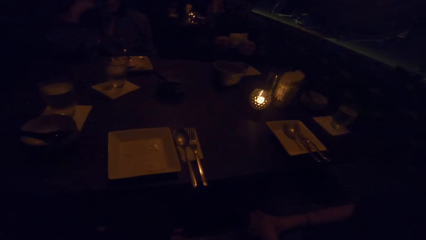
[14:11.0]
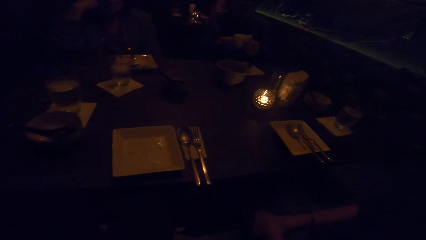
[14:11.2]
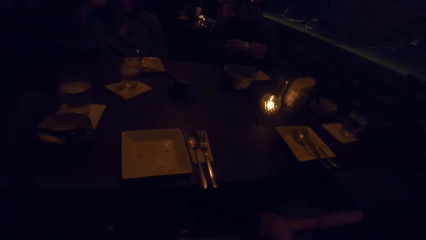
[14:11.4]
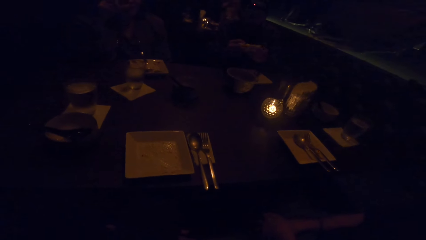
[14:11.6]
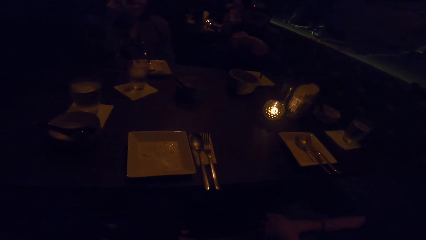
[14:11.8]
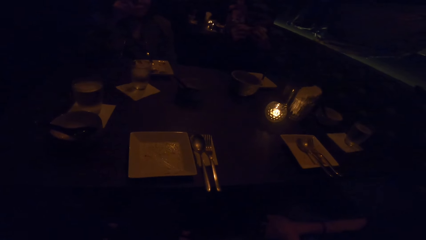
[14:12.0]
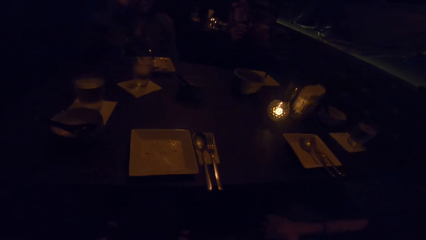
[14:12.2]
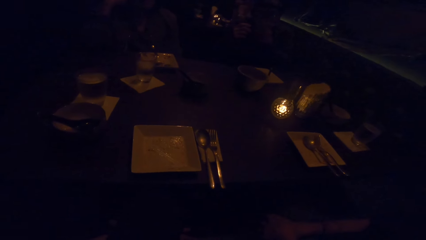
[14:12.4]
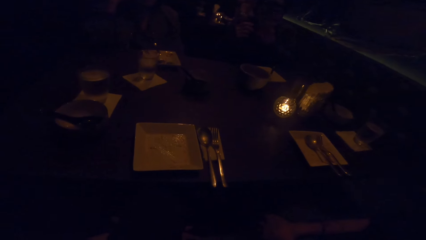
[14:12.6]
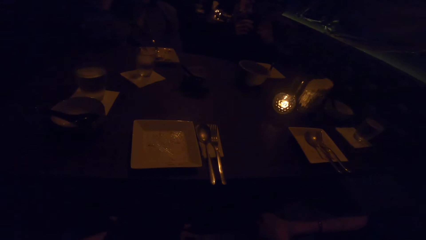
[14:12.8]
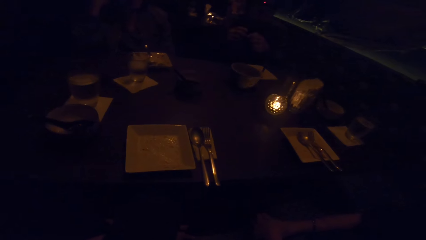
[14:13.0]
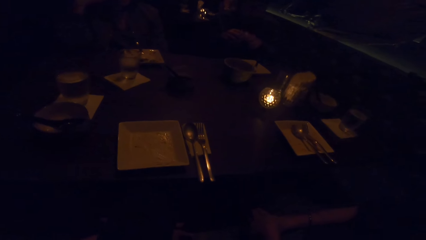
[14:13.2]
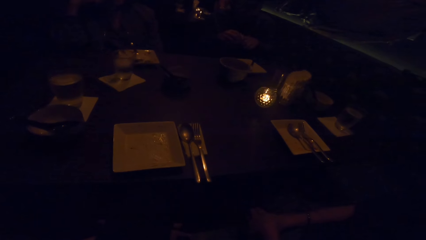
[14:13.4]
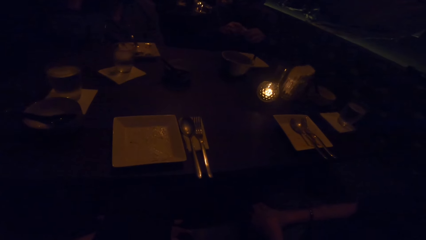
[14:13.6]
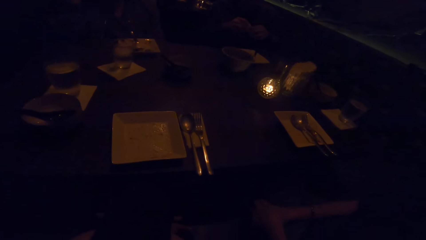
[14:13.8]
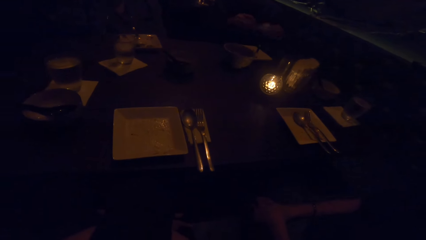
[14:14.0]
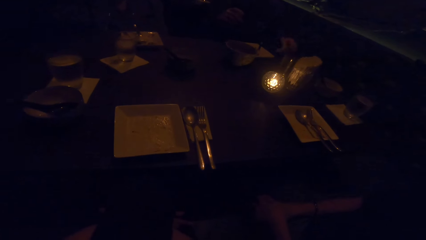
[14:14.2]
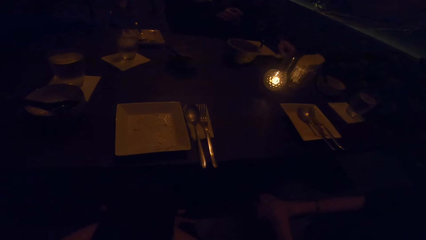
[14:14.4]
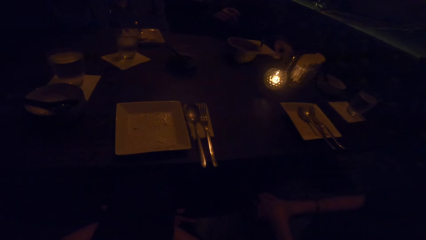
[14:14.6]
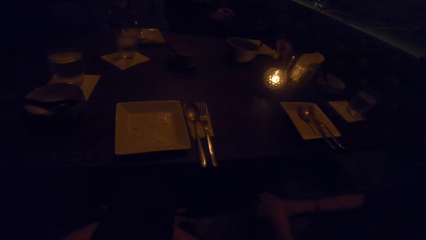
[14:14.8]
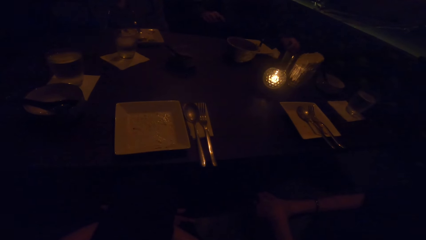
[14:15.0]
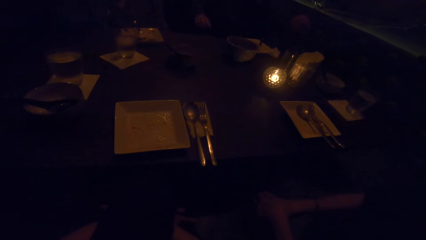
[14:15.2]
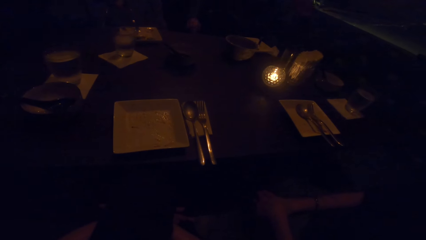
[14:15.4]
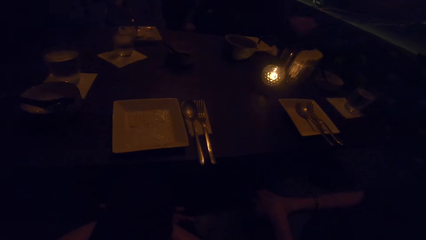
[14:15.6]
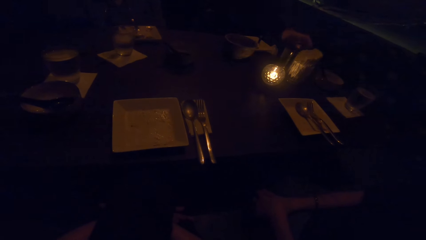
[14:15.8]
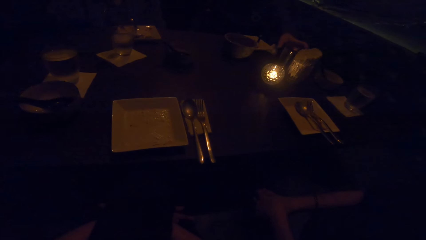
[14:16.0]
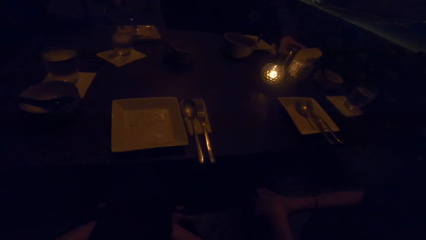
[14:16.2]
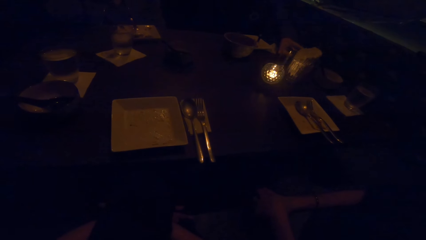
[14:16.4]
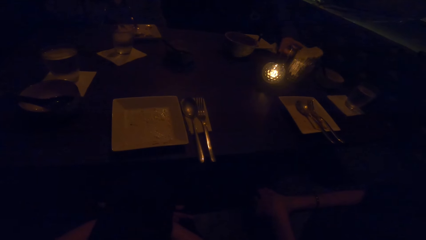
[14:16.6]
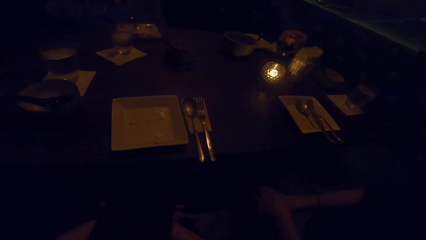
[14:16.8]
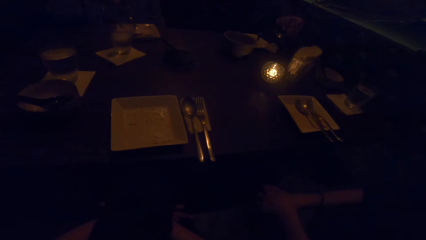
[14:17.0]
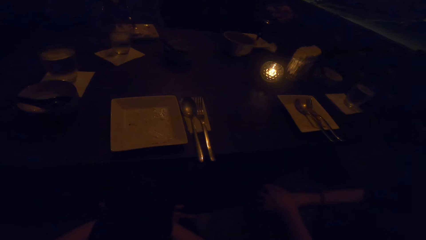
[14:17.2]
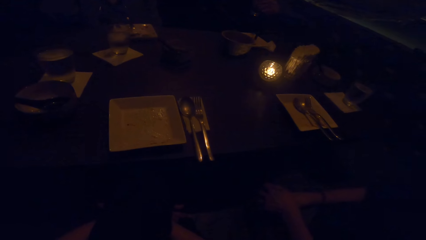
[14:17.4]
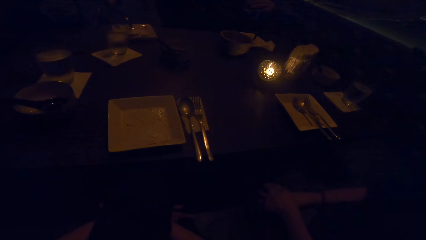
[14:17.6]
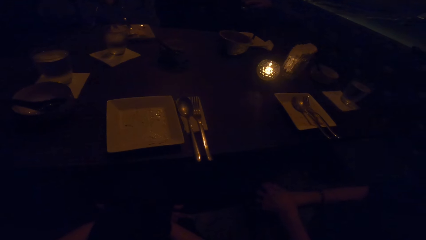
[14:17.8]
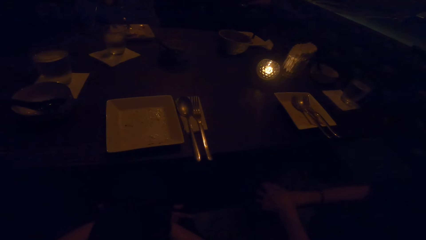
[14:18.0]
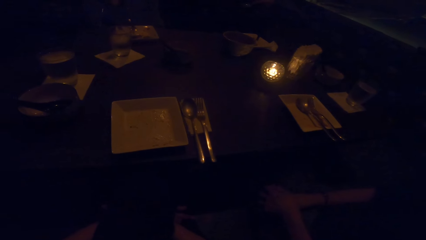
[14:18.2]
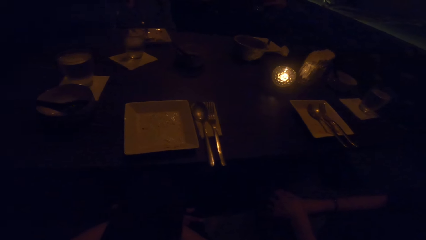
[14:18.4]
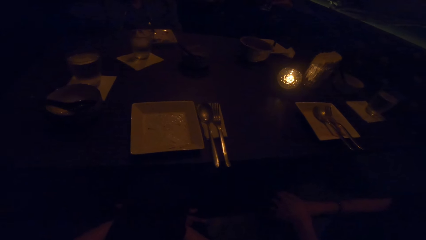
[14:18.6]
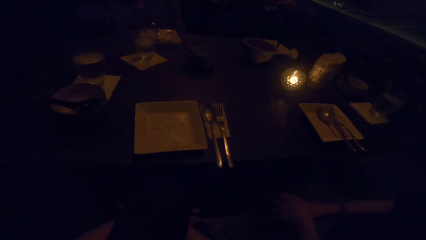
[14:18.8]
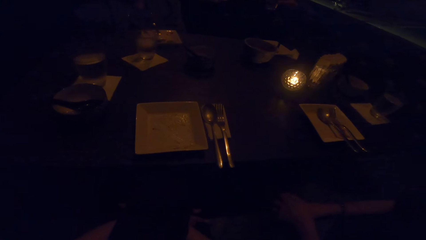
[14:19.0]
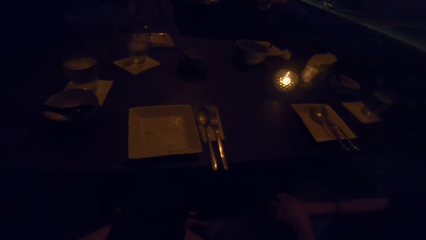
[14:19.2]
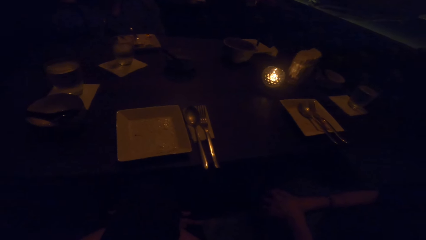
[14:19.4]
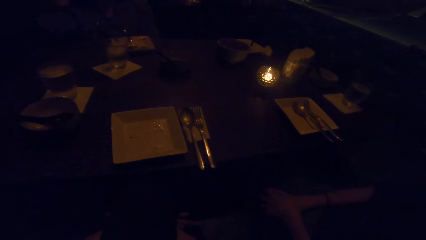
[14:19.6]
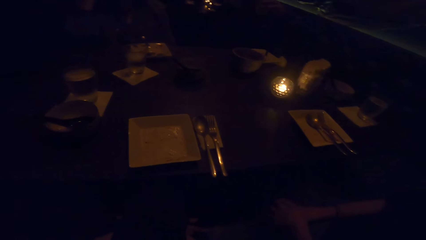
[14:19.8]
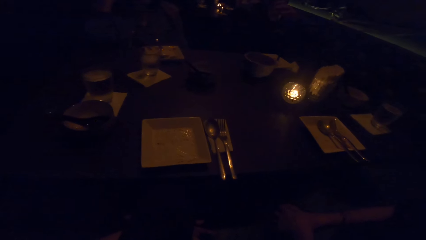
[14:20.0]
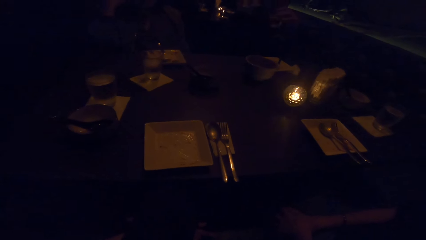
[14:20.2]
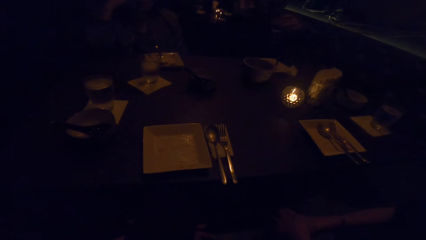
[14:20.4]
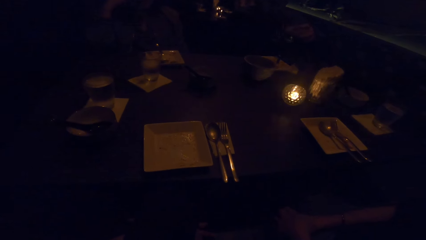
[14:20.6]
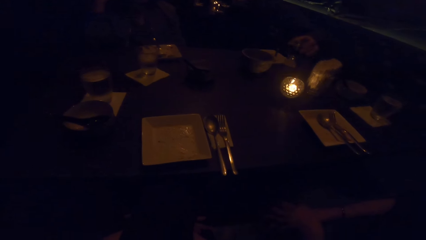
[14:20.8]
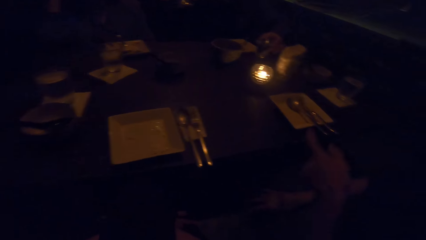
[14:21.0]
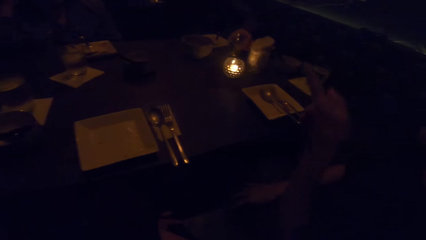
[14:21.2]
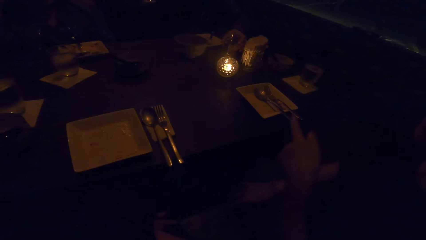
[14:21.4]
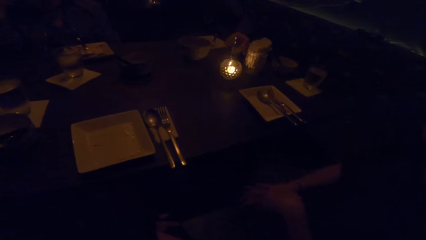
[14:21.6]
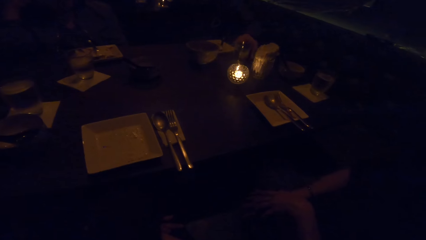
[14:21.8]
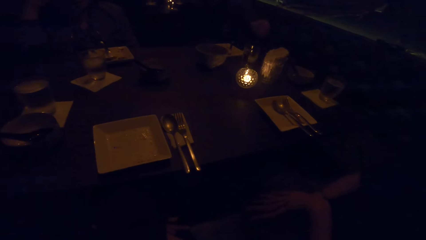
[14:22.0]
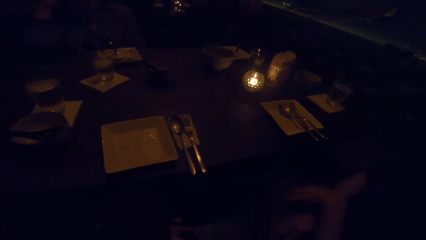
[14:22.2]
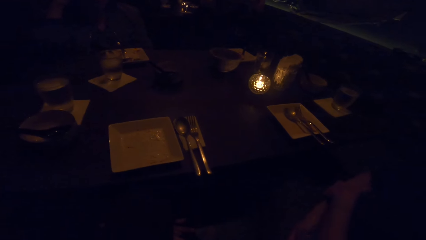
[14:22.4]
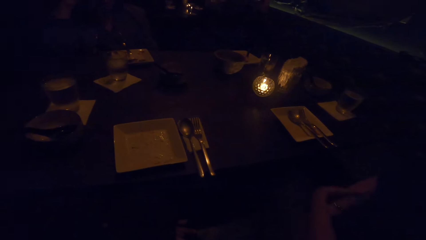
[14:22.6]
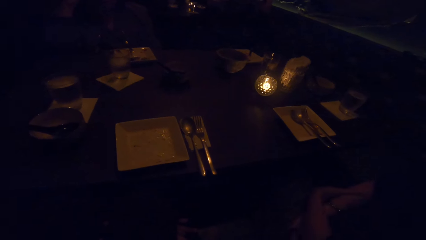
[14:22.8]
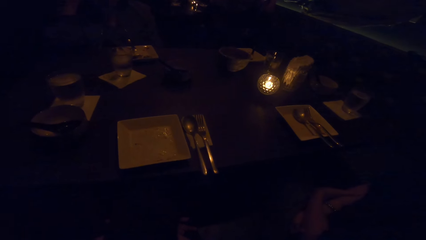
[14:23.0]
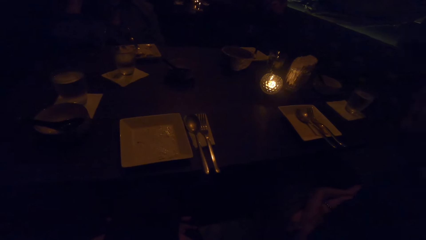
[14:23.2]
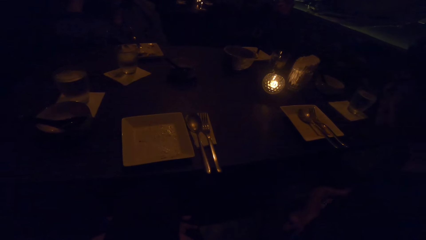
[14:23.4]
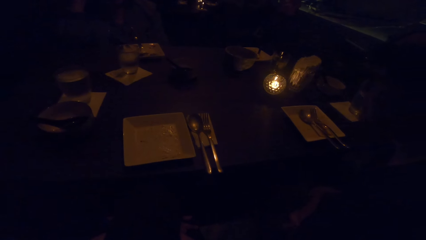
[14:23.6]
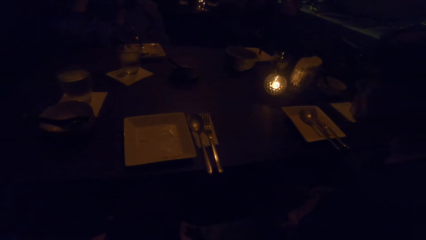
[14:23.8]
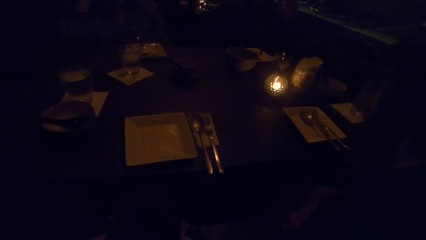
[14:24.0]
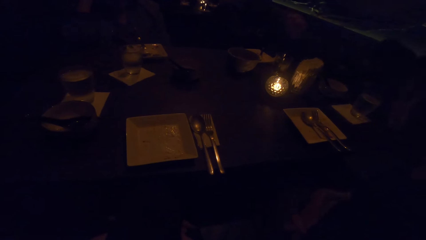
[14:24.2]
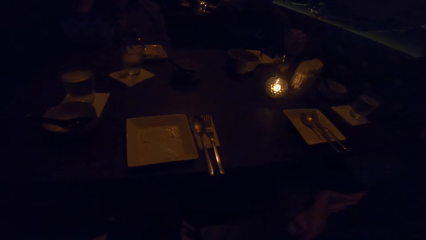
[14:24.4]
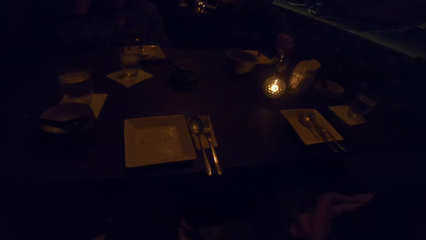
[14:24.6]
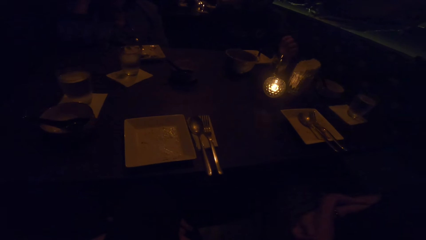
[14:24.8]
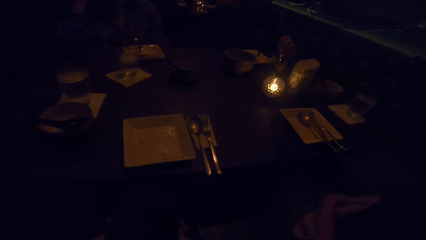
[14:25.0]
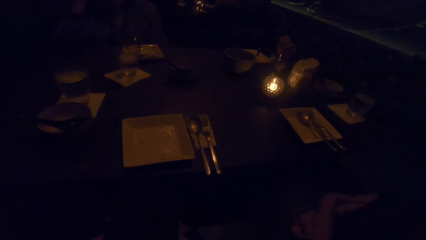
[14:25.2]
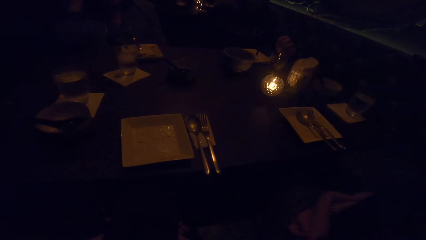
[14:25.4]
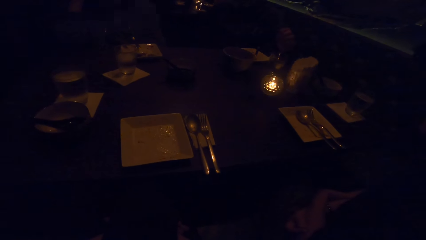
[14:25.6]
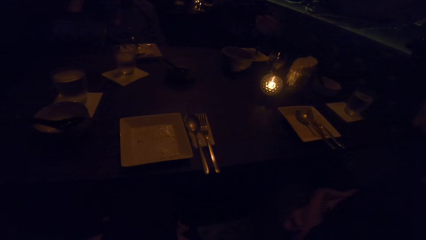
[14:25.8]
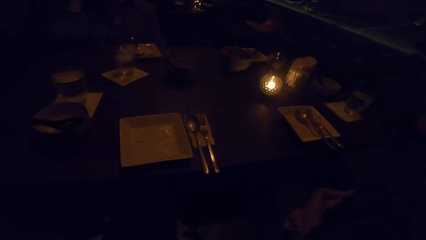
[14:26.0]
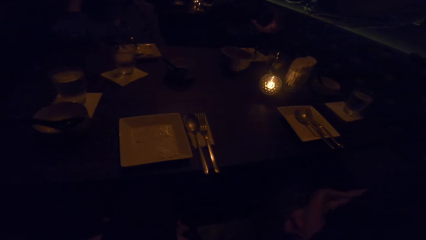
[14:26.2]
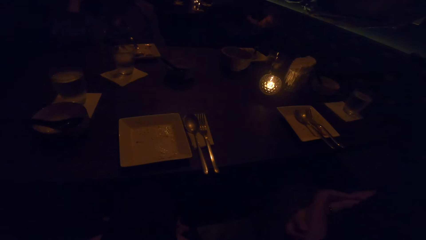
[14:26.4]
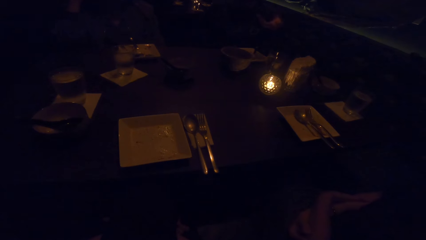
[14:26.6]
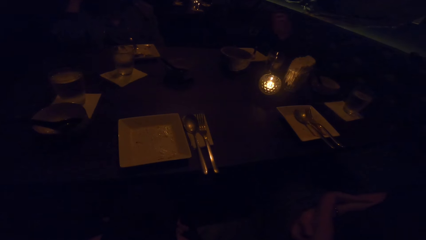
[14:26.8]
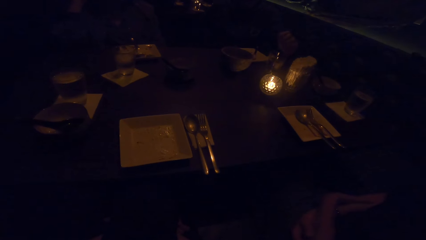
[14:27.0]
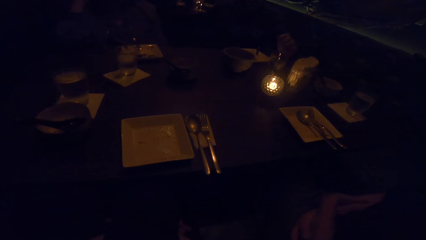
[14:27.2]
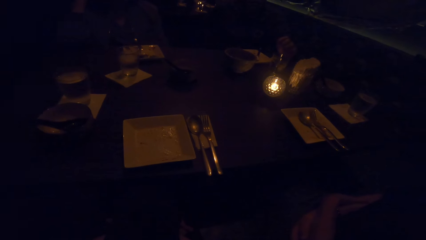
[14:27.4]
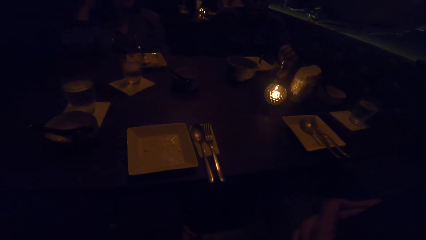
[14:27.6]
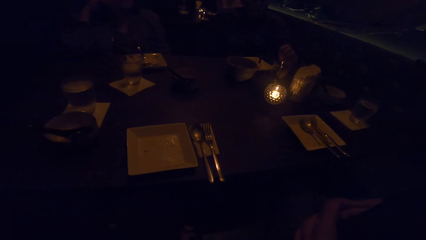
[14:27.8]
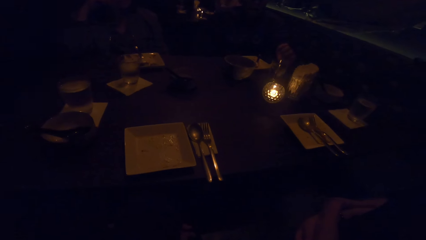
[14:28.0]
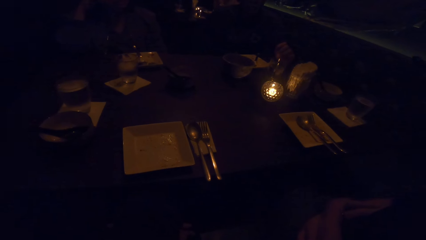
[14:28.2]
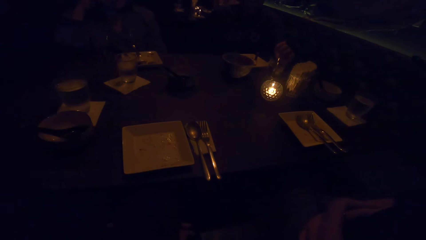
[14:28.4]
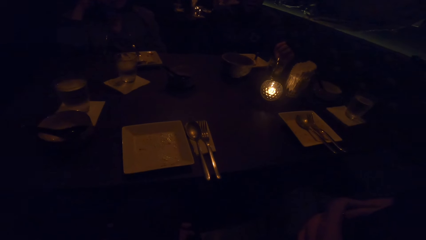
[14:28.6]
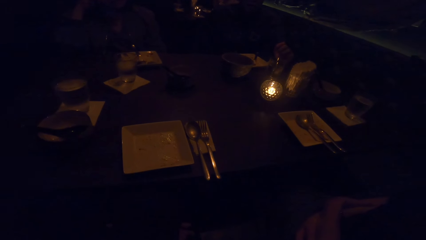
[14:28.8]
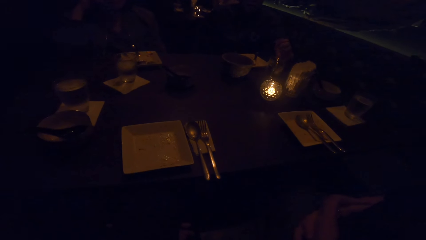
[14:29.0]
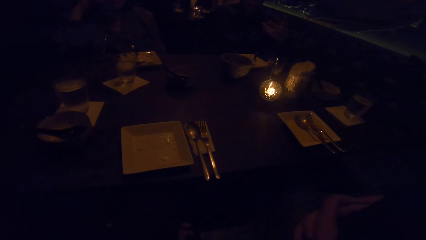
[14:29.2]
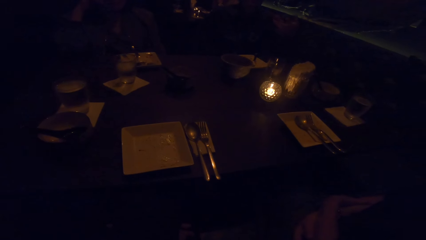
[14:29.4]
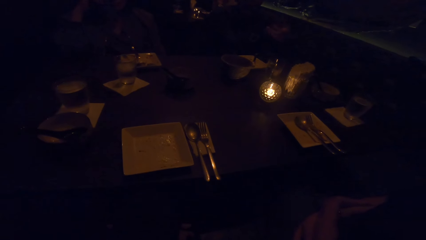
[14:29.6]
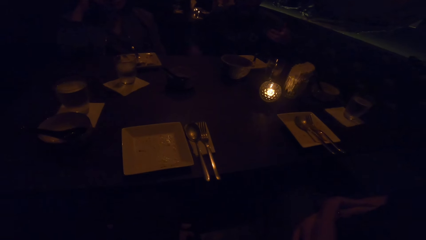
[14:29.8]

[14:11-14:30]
The man cleans his mouth with the napkin, drops the napkin on the table, picks up a glass of water from the table, drinks the water in the glass, and drops the glass of water on the table. A woman interacts with the man.
